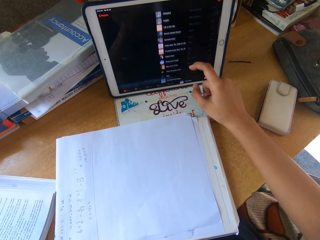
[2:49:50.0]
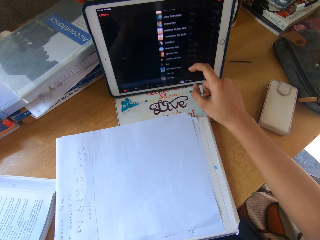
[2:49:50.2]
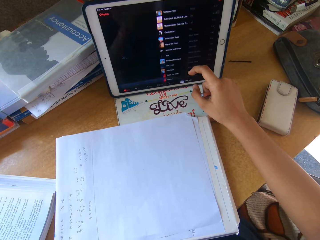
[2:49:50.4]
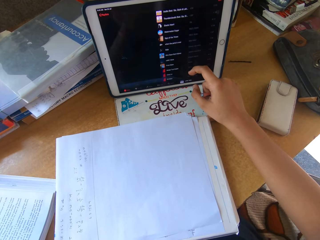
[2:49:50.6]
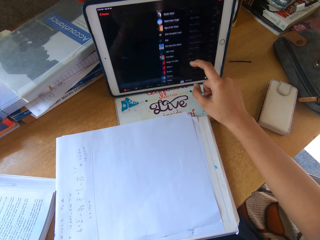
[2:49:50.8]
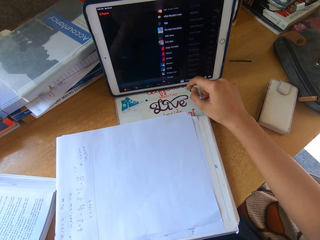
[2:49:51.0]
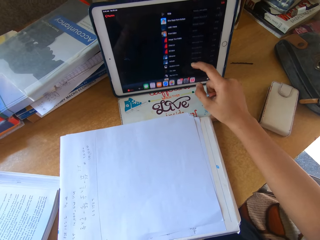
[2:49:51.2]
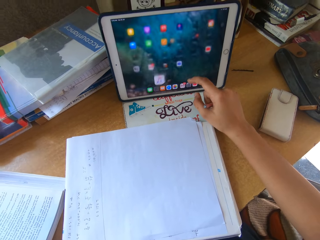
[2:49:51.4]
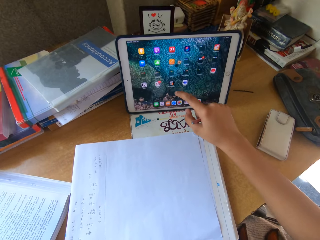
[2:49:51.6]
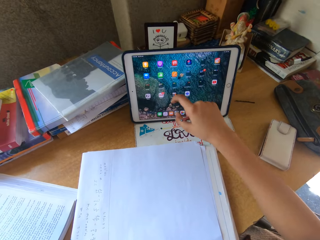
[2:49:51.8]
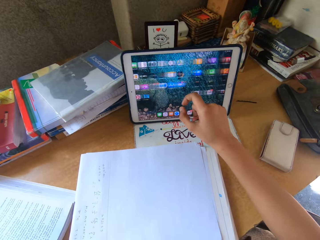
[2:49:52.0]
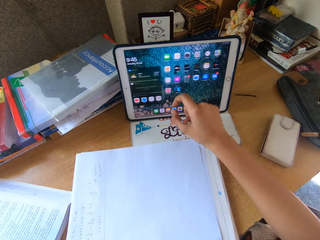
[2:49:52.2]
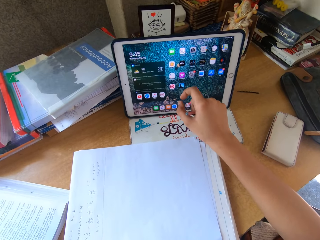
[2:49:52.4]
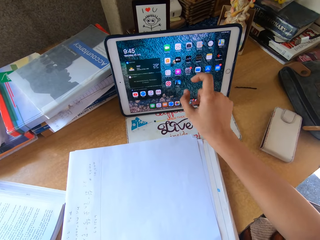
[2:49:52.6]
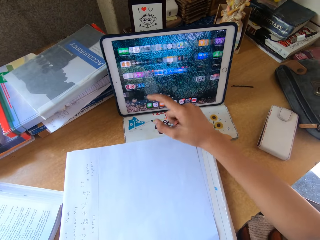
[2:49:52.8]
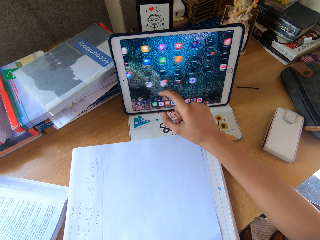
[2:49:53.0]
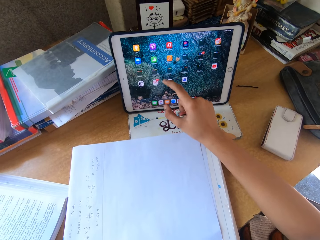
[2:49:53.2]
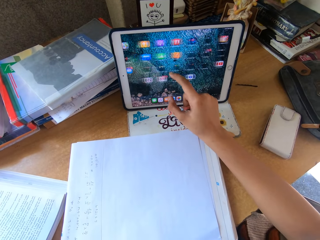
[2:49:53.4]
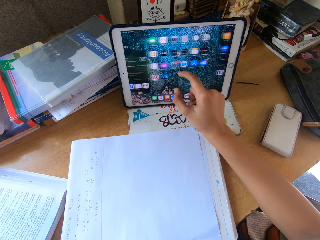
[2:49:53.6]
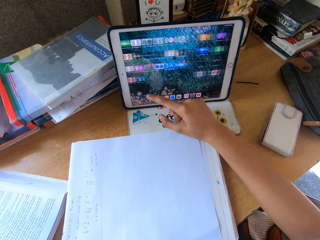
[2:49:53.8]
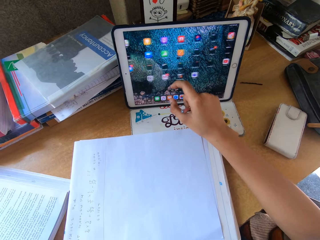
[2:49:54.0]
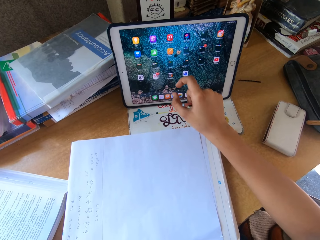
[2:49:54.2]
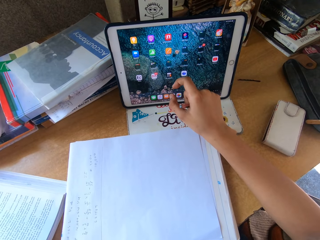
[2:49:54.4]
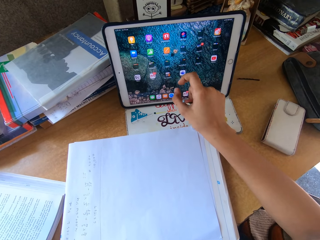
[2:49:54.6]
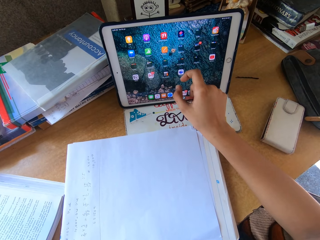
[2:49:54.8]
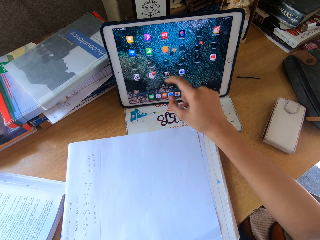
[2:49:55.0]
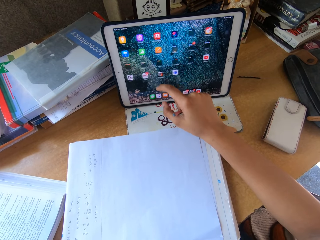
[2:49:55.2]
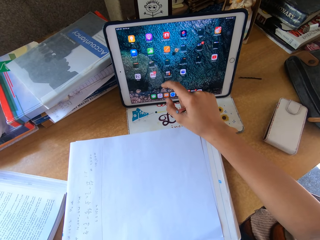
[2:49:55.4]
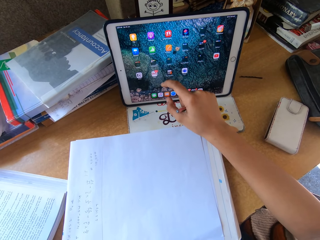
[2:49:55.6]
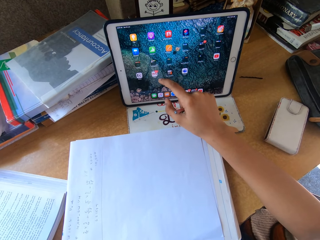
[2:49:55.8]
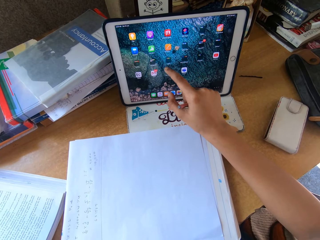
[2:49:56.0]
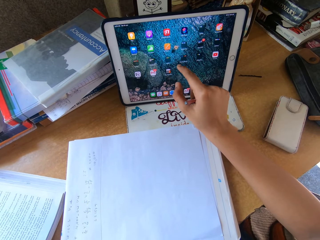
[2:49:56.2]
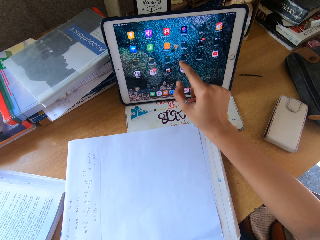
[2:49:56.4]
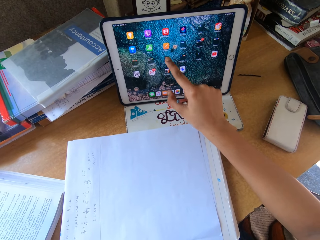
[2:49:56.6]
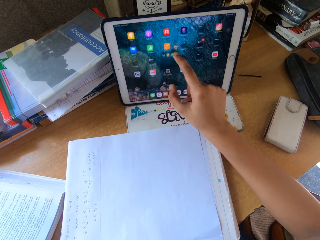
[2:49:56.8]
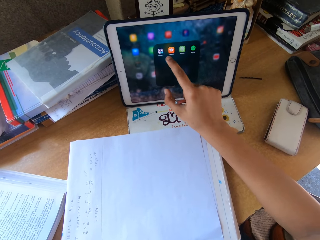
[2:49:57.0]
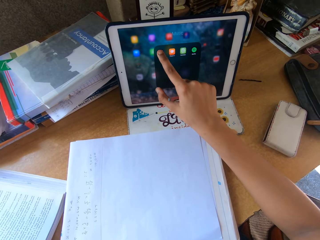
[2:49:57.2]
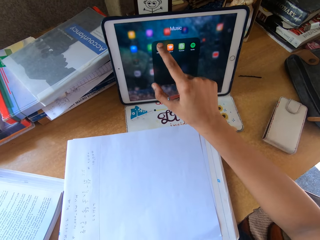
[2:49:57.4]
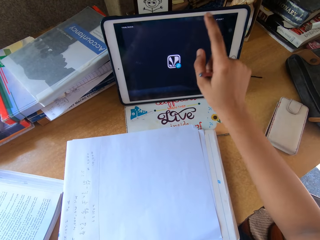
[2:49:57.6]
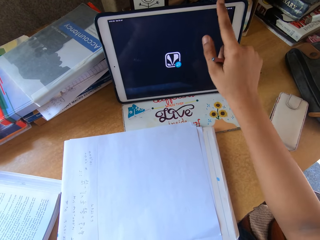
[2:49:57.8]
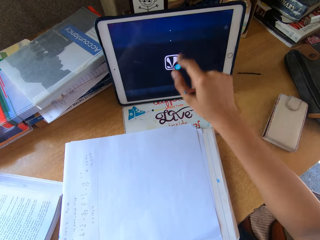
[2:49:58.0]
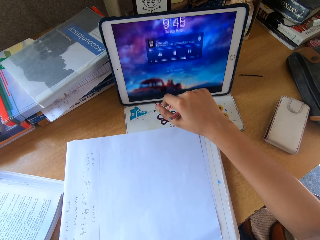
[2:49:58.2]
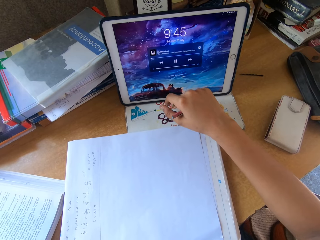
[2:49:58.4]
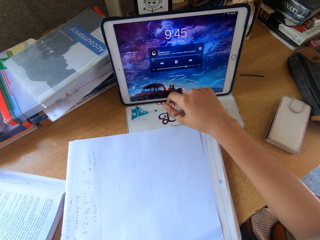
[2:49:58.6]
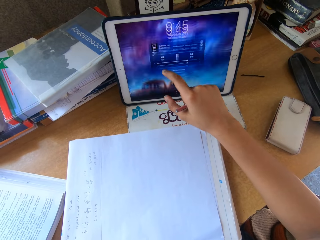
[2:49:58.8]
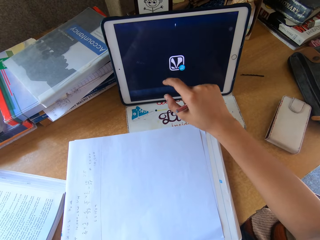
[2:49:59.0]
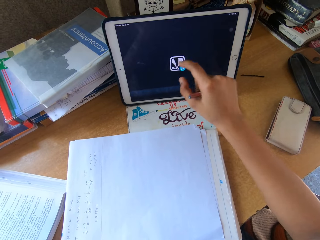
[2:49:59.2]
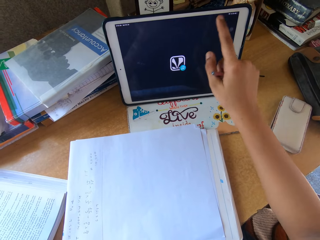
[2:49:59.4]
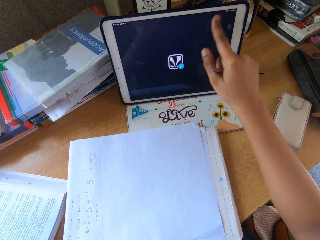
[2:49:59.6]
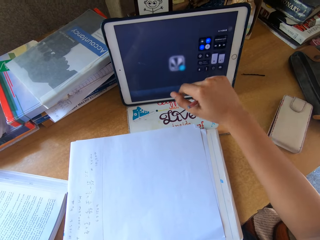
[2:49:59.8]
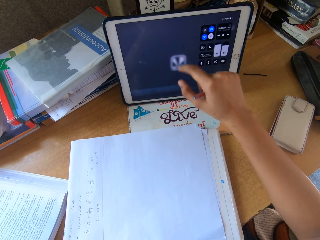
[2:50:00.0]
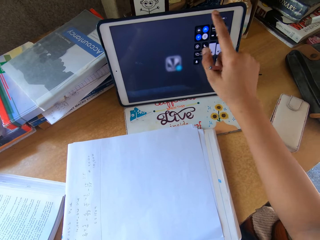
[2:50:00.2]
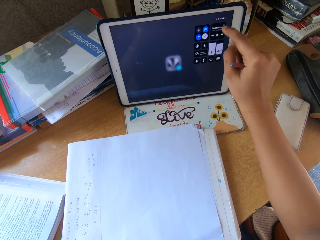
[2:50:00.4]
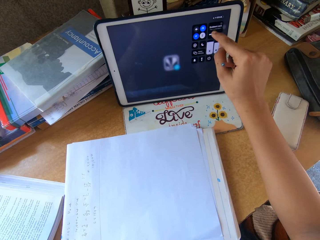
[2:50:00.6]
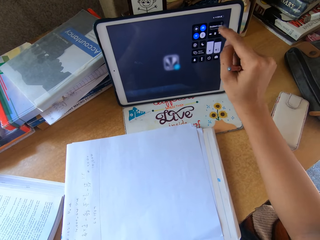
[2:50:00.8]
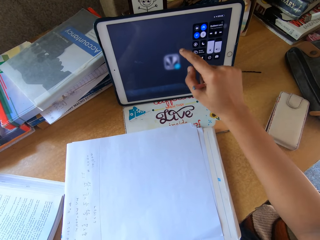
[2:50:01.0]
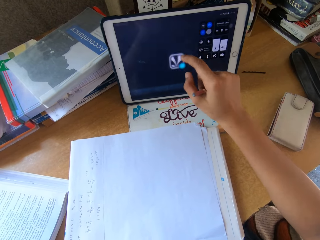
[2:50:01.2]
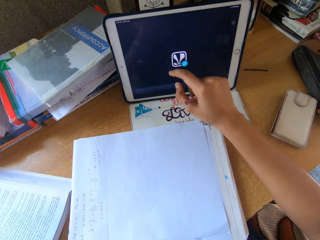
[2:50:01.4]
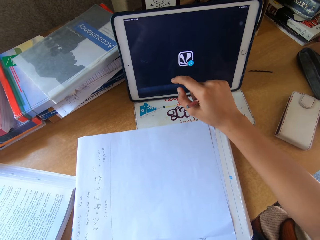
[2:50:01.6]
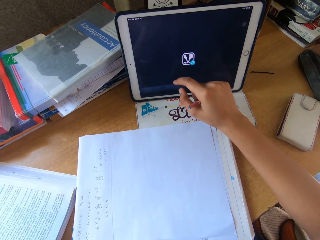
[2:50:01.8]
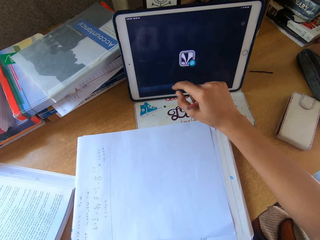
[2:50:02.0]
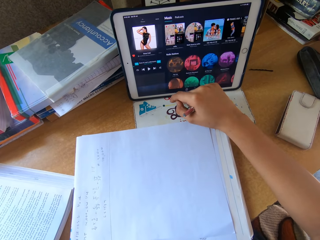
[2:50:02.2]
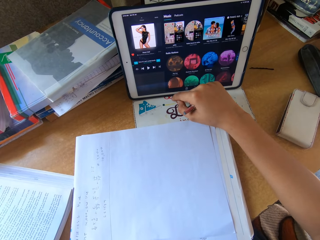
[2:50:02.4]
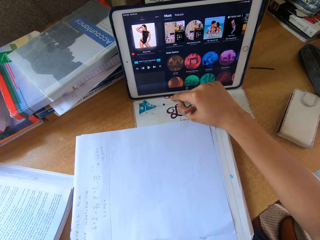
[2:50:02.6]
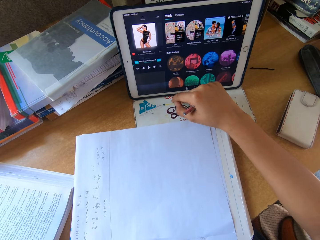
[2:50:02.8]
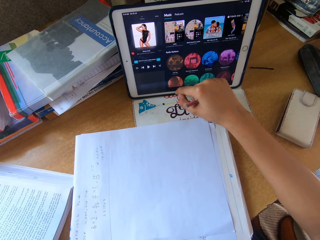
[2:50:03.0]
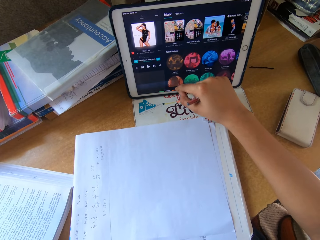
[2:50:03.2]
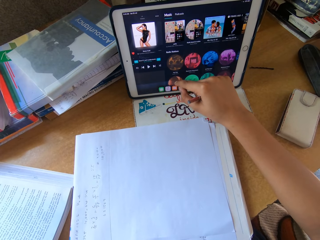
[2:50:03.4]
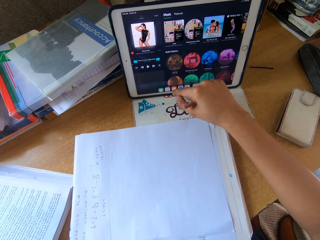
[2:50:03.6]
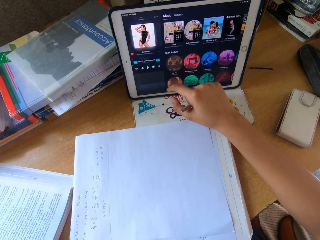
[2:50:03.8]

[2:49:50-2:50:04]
The camera wearer scrolls a tablet repeatedly. They touch the tablet repeatedly.

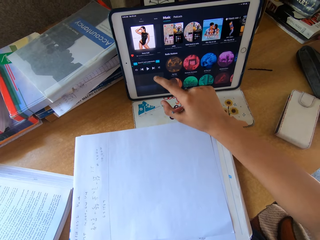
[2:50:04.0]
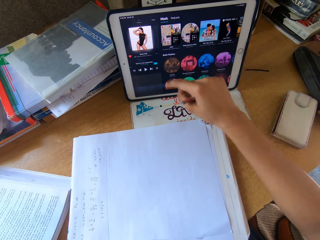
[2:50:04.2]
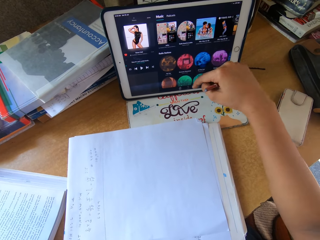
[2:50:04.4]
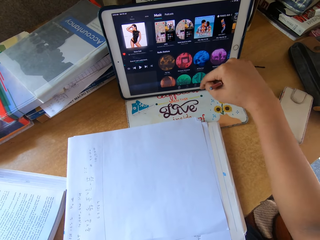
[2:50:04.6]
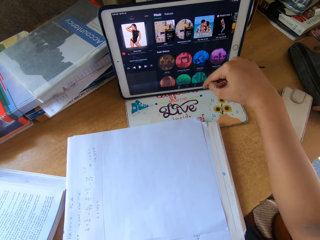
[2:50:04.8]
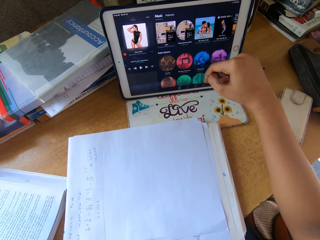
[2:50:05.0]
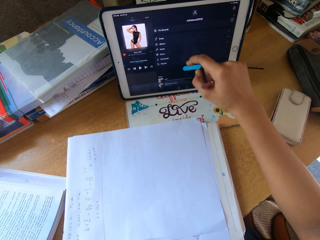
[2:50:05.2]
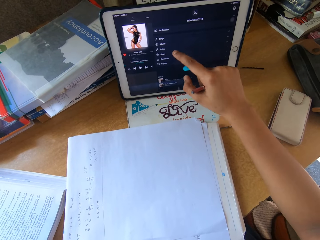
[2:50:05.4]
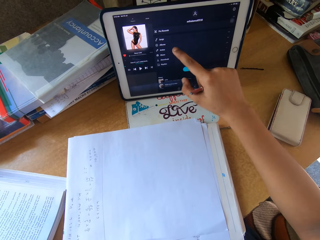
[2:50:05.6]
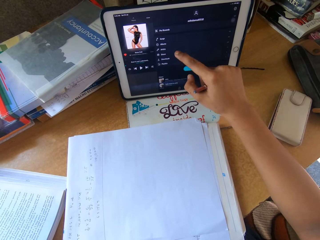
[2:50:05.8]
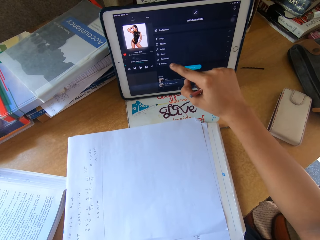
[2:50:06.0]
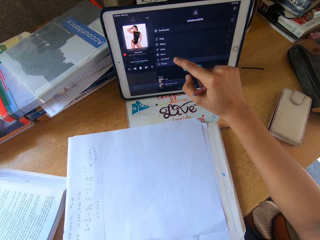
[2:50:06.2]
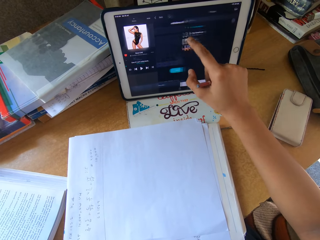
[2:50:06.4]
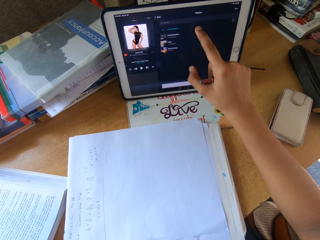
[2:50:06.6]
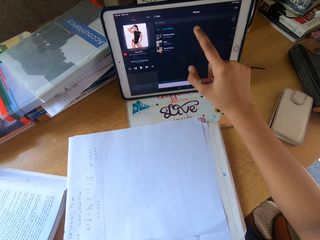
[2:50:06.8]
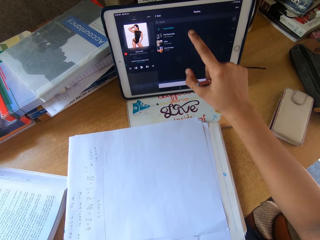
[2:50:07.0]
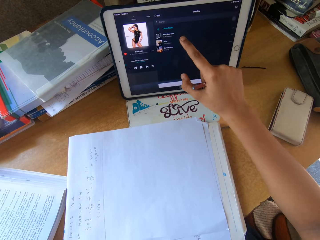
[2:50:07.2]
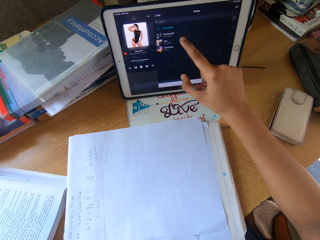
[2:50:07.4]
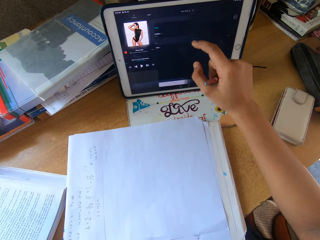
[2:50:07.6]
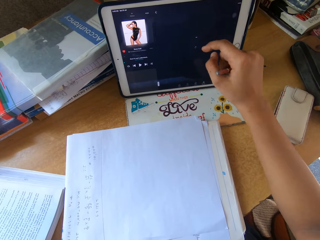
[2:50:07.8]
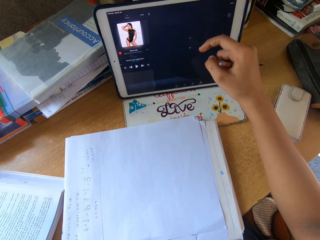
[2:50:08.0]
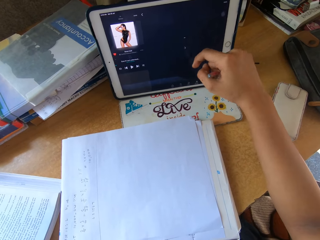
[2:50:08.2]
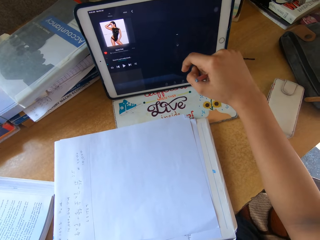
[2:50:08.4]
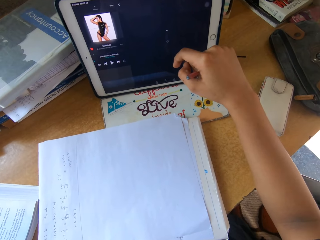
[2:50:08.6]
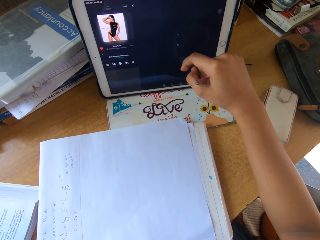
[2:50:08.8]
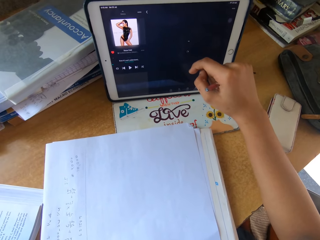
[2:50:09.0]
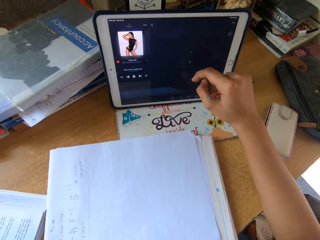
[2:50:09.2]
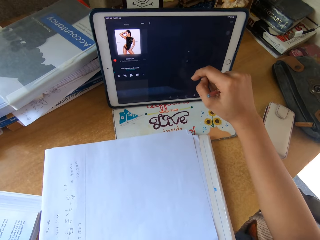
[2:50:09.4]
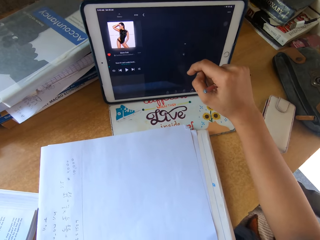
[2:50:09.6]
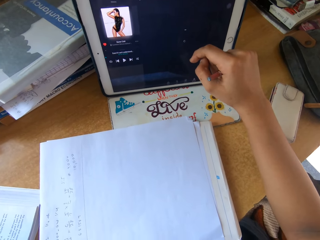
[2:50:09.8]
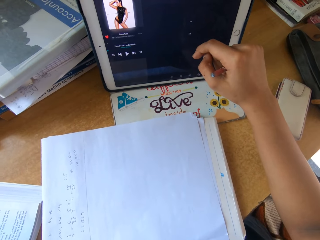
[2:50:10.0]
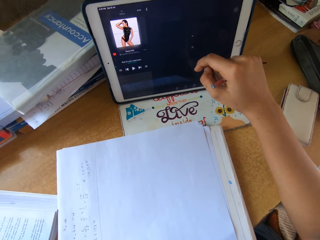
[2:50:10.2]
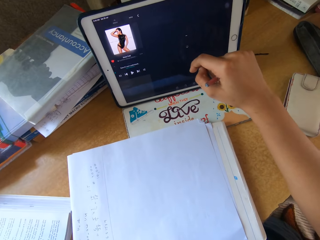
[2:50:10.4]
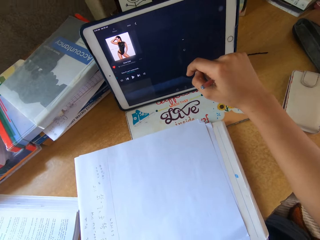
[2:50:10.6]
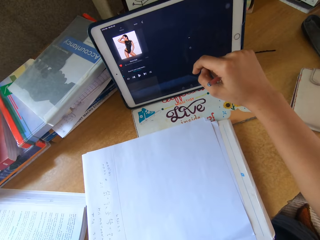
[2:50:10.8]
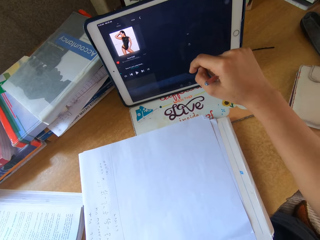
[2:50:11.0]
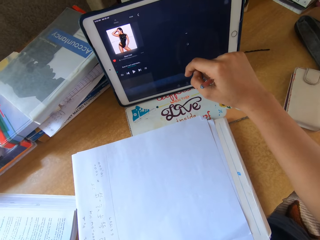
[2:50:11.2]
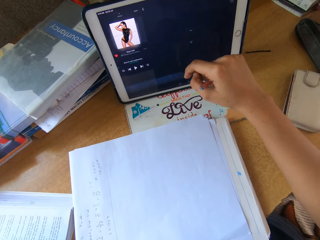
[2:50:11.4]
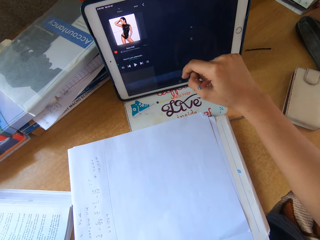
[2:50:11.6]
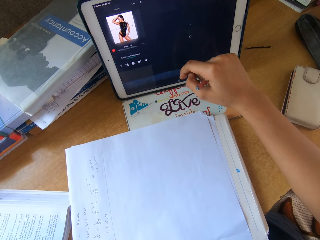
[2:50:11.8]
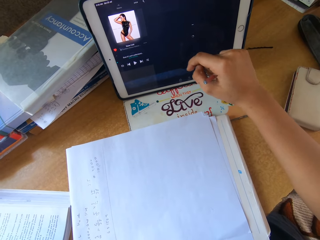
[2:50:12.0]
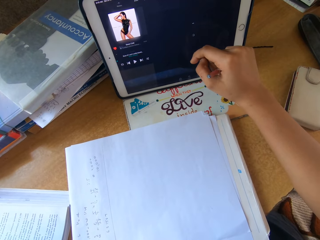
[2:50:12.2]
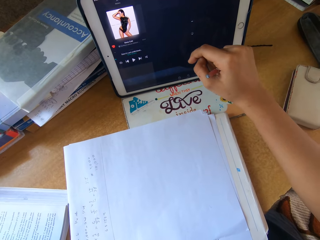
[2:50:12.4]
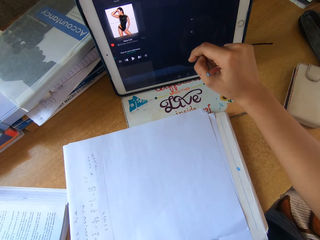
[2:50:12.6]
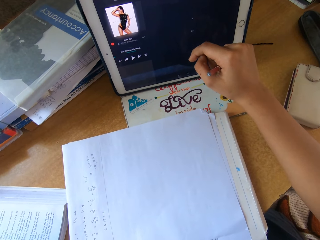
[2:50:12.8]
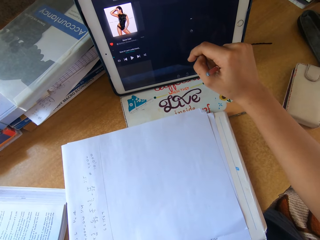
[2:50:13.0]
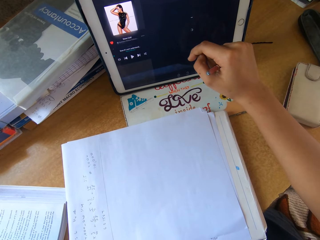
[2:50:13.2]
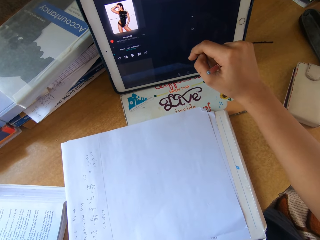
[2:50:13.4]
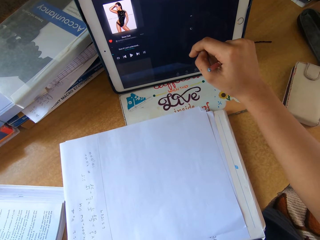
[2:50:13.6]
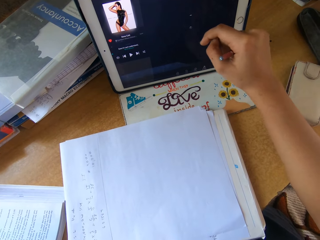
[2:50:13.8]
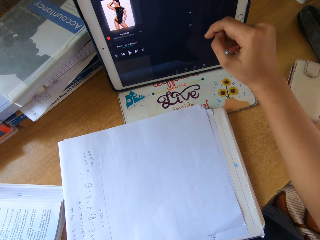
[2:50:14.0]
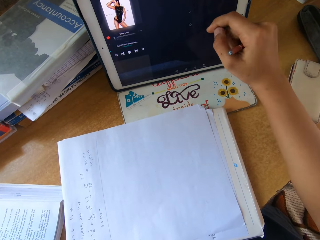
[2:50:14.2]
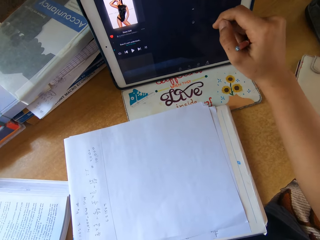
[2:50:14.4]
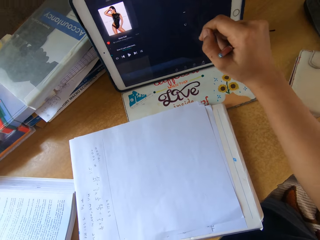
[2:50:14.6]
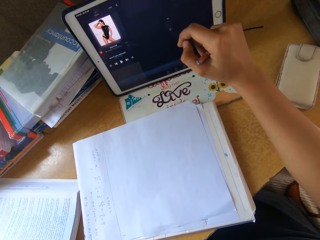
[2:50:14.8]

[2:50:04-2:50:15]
The camera wearer touches a tablet.
